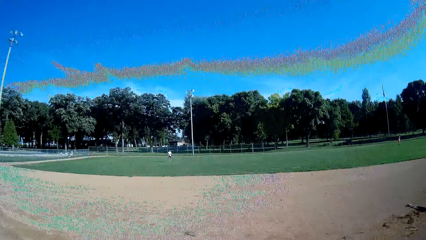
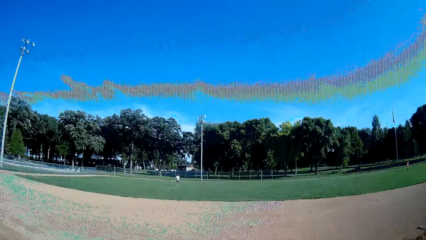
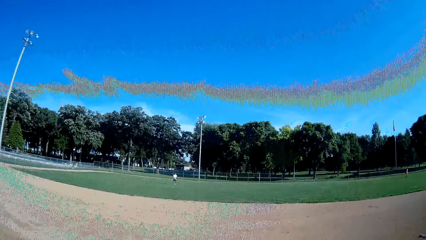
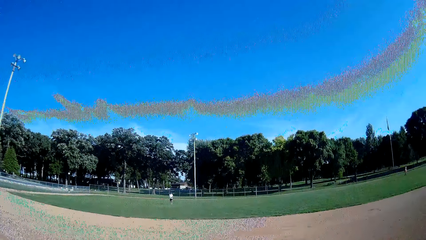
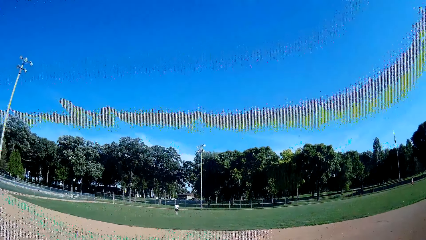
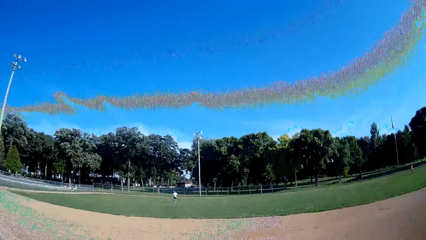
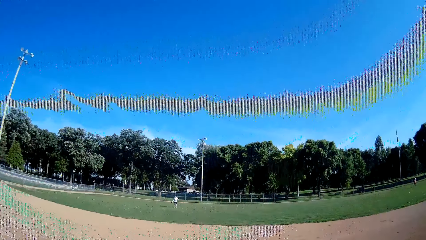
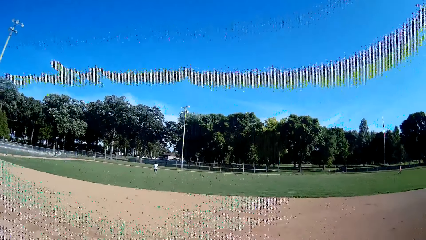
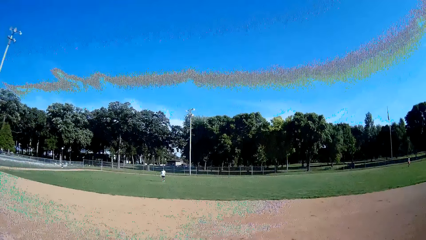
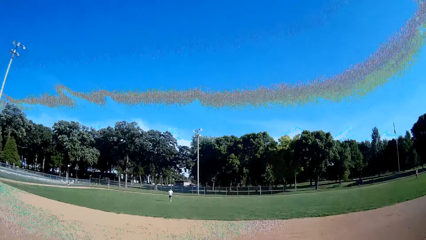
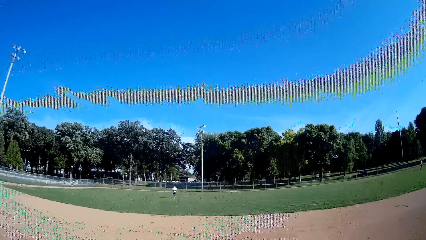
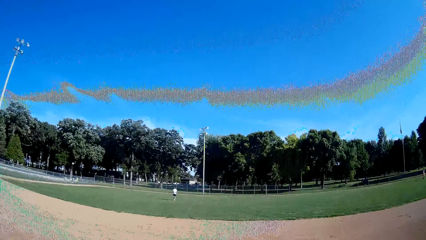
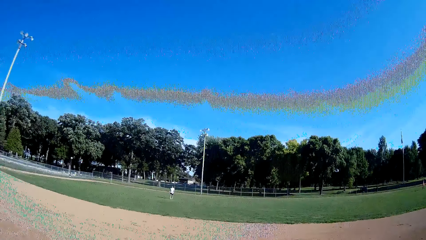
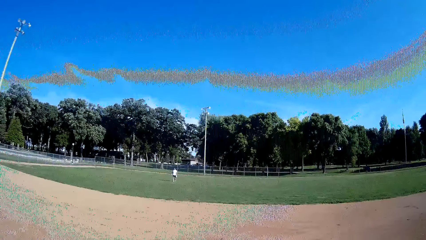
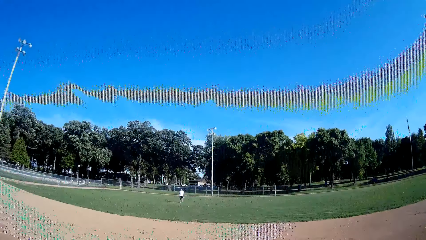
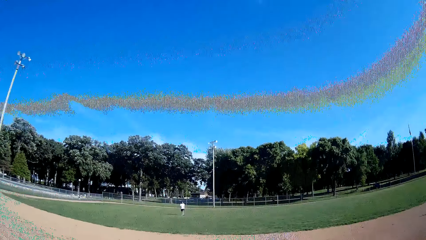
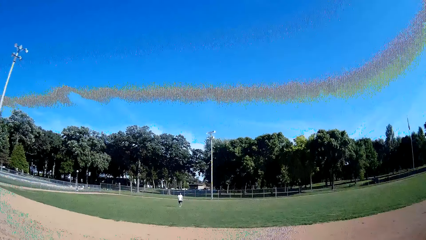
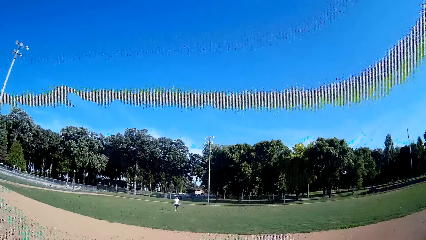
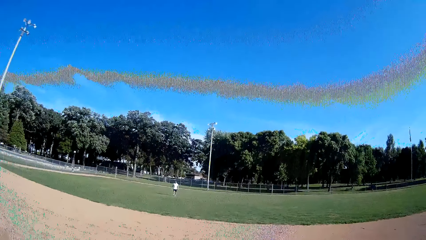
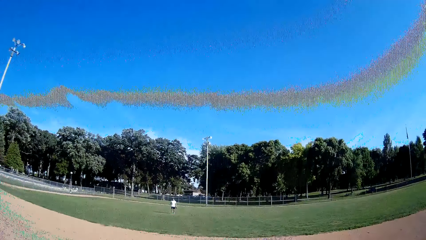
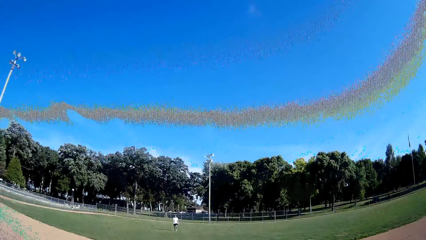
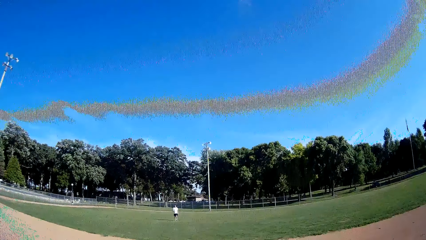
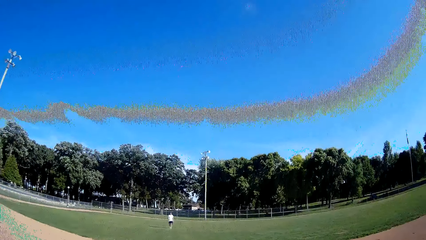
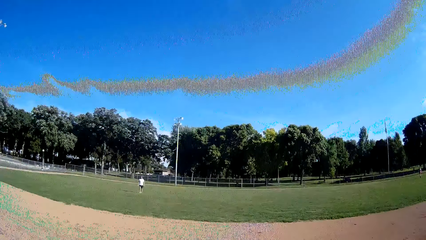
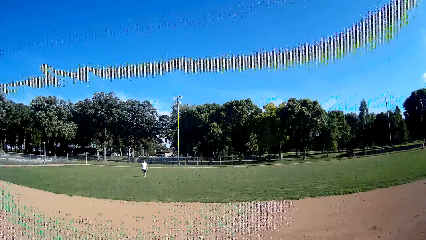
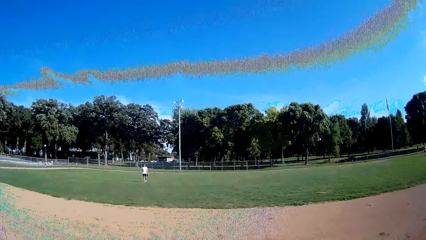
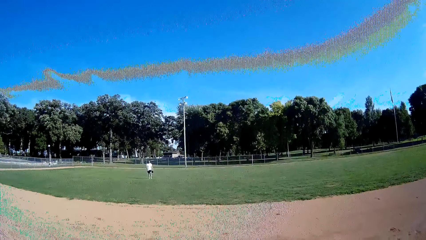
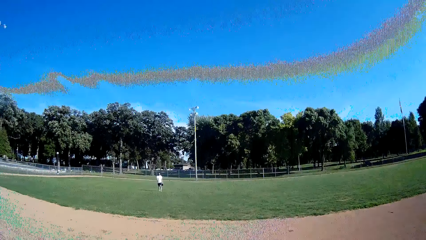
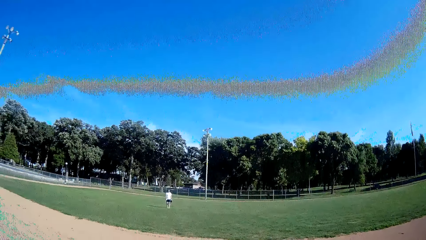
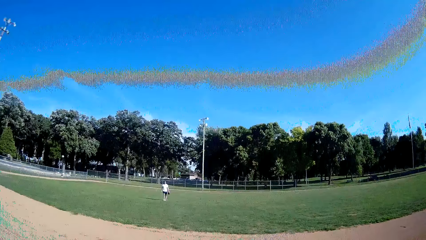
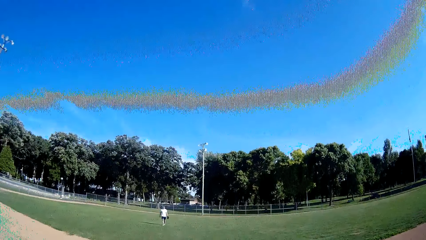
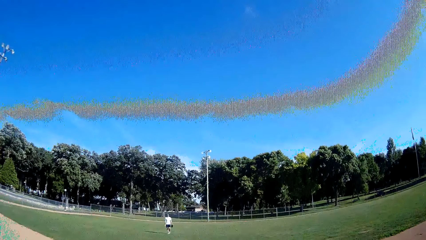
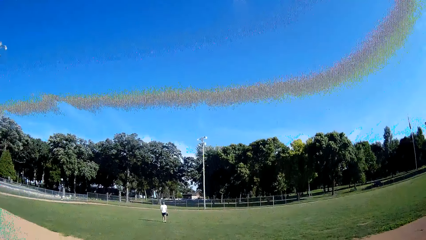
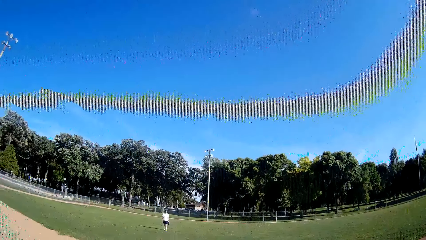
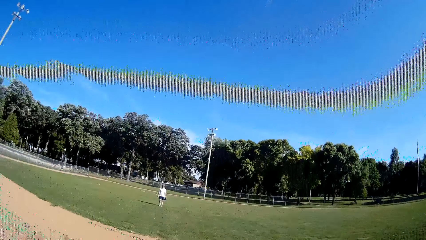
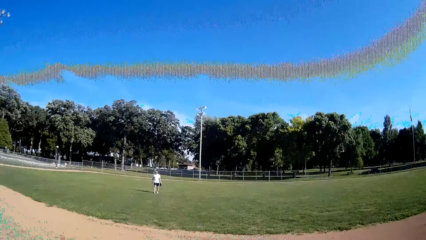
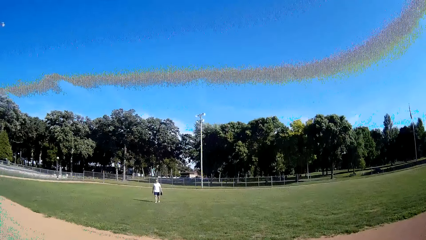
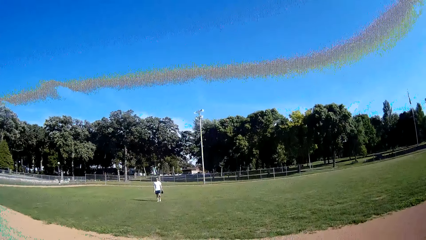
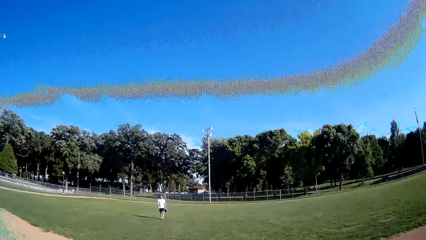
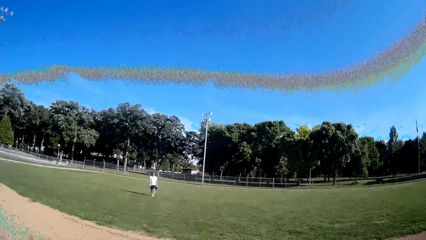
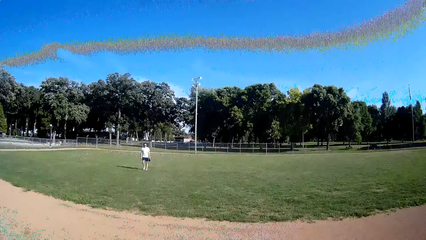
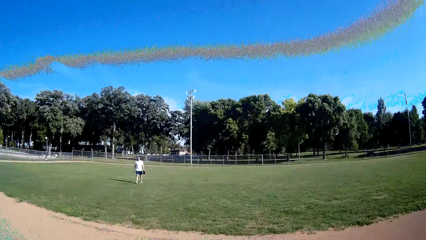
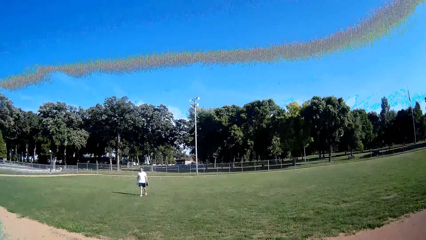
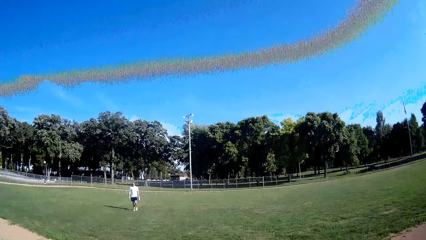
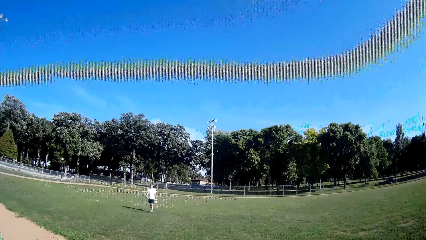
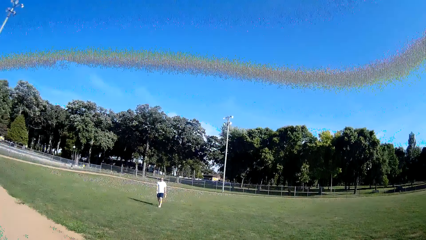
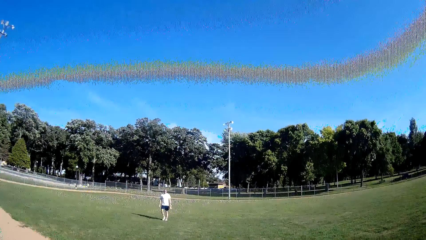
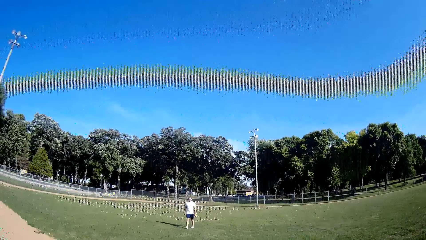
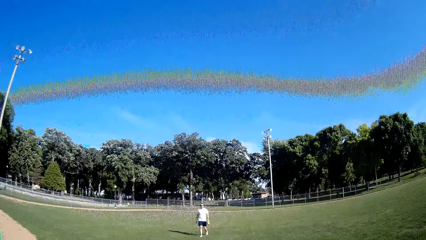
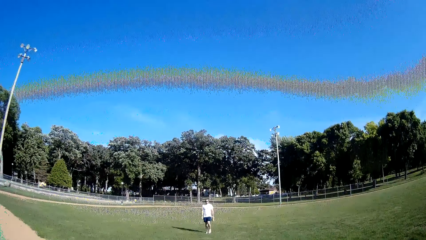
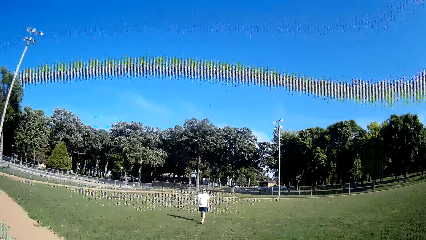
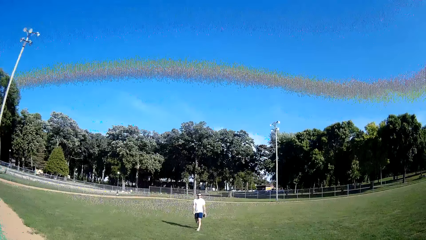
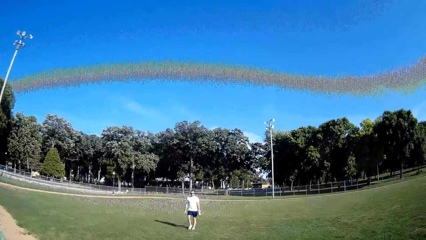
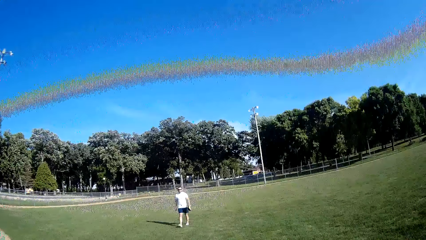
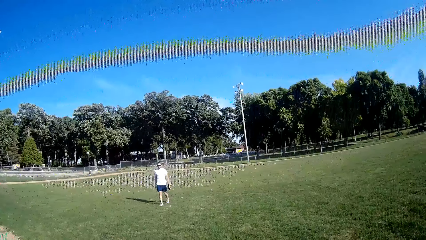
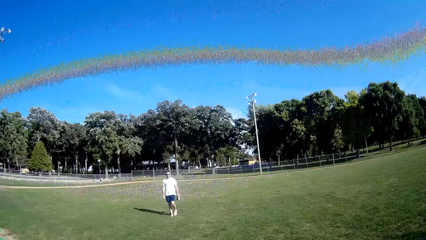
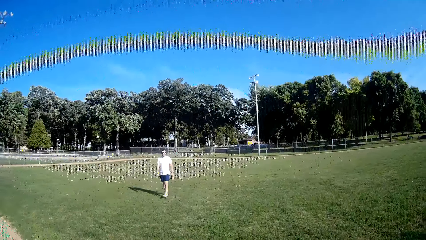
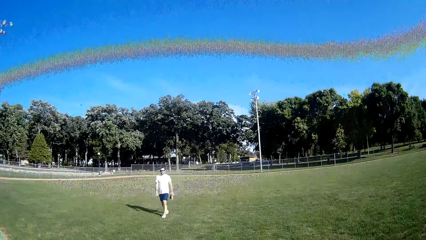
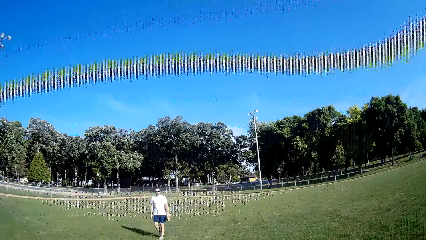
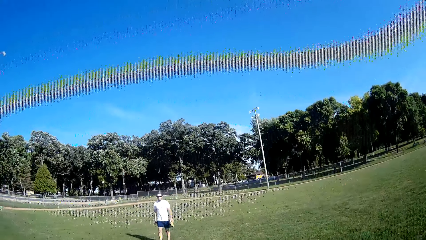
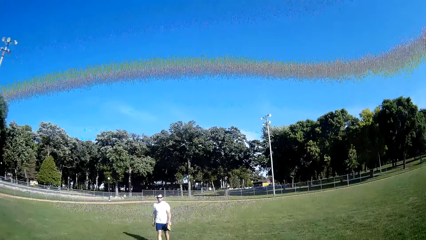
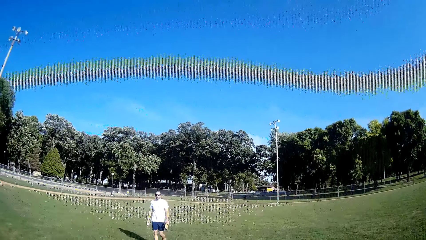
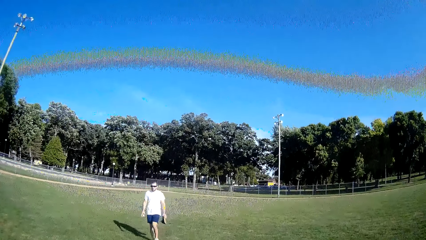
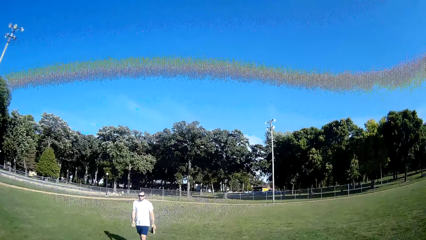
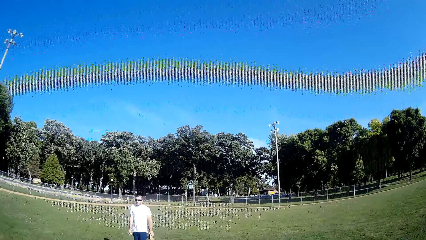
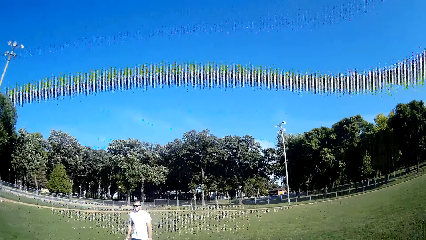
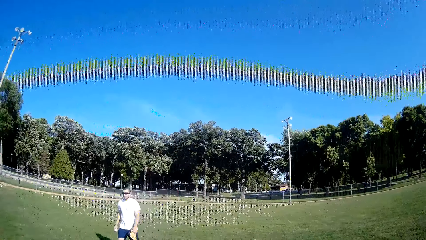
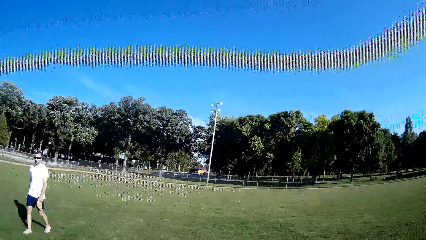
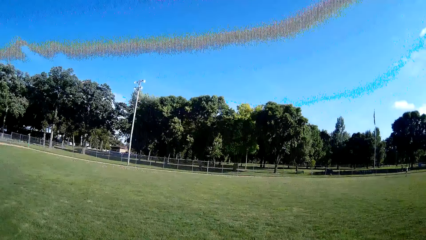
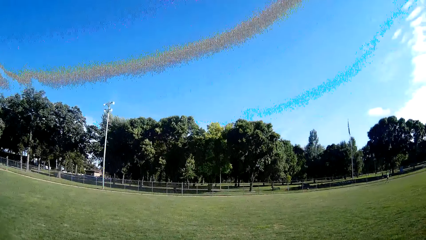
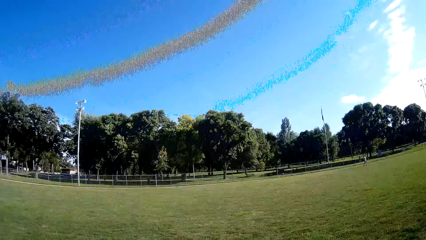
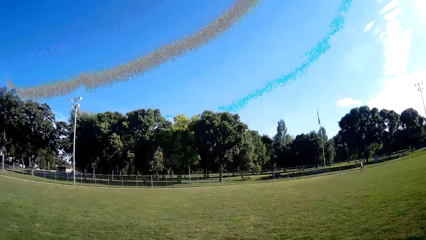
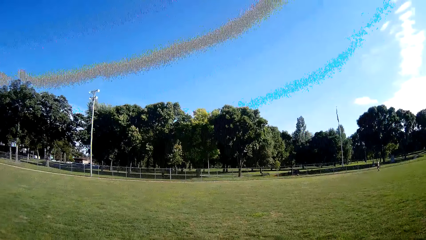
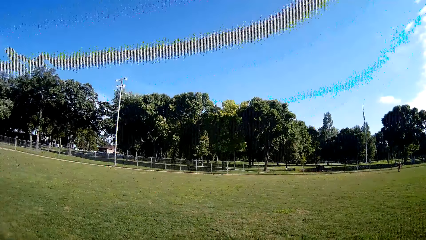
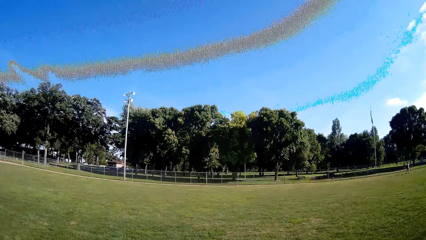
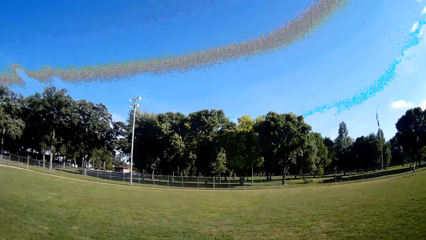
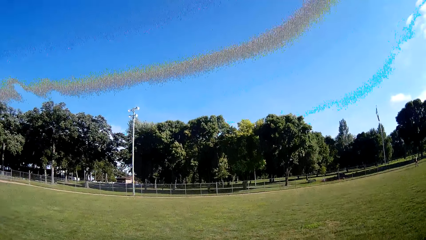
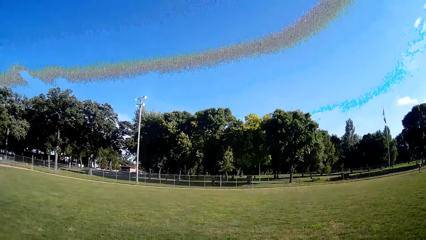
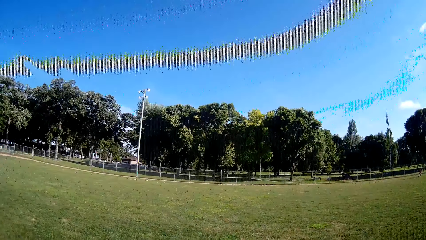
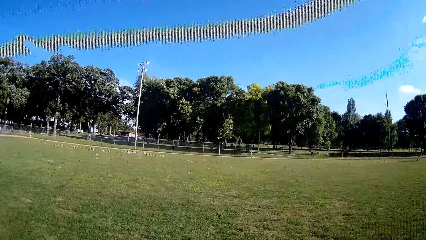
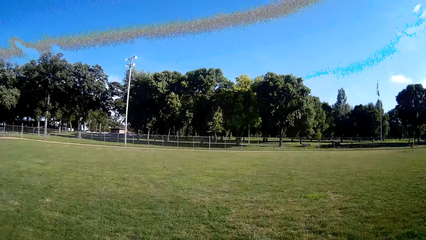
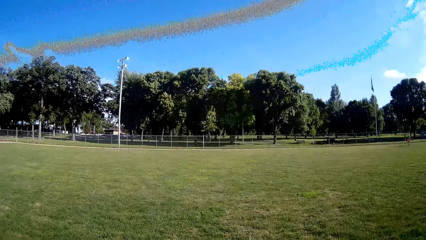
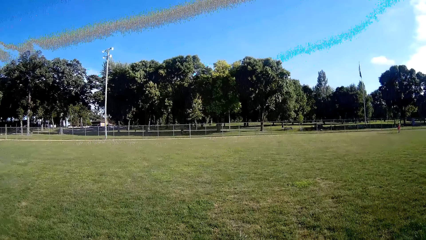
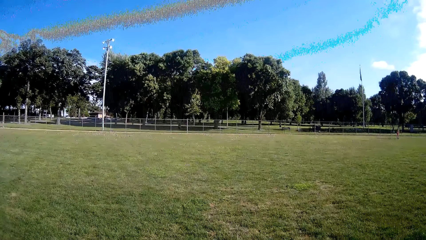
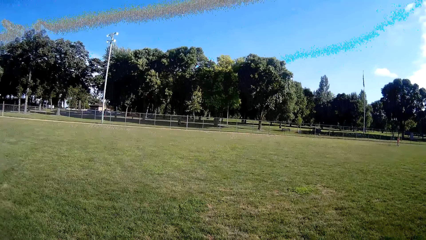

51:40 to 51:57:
The camera wearer converses with a man. The man responds to the camera wearer and walks past the camera wearer.
